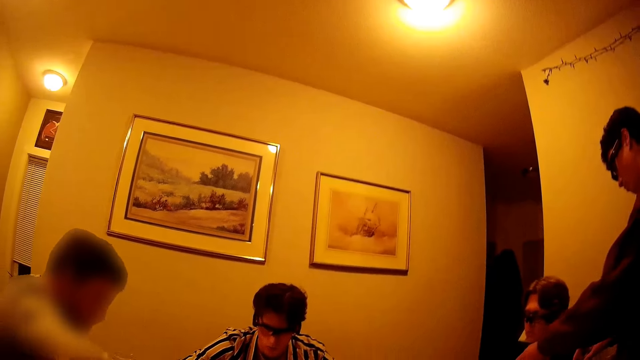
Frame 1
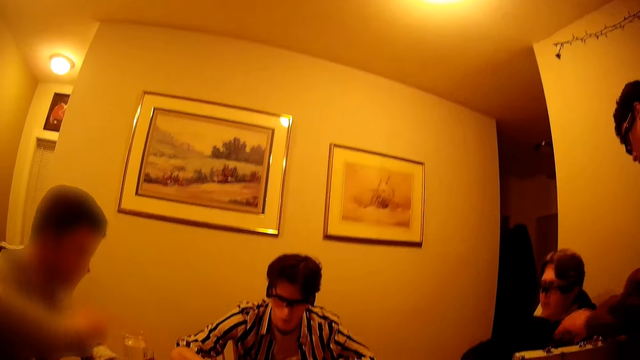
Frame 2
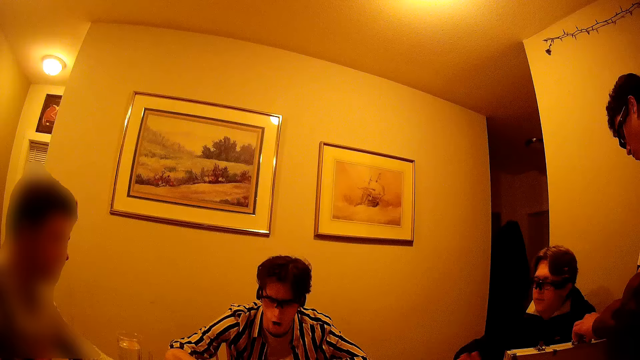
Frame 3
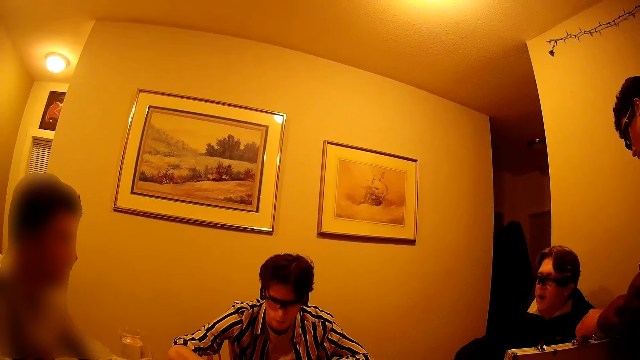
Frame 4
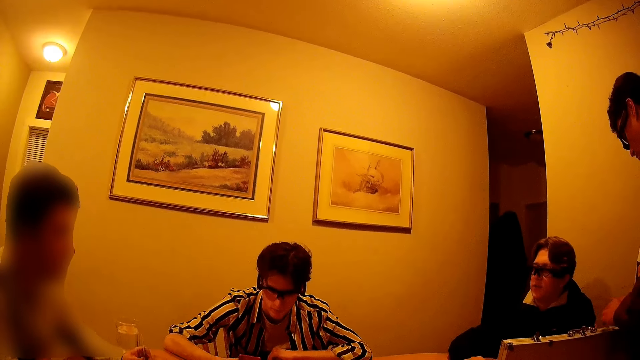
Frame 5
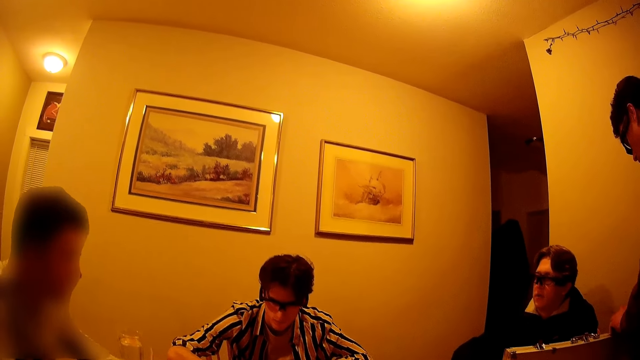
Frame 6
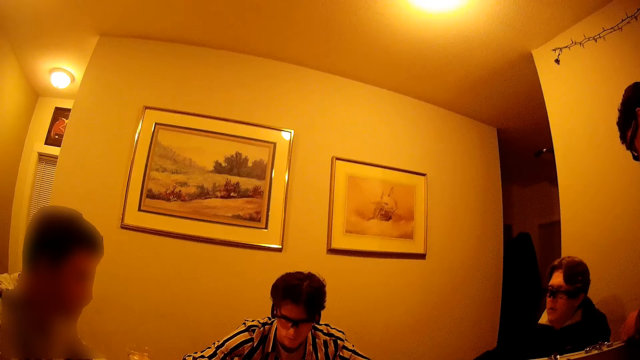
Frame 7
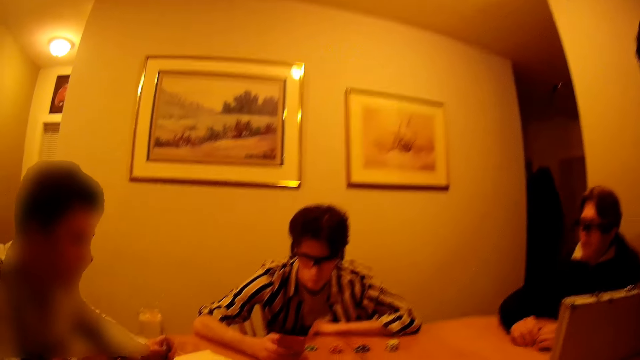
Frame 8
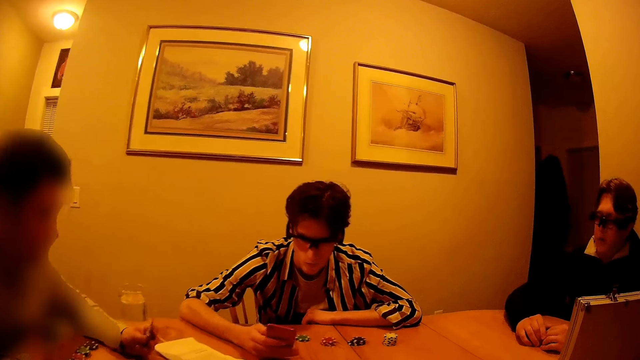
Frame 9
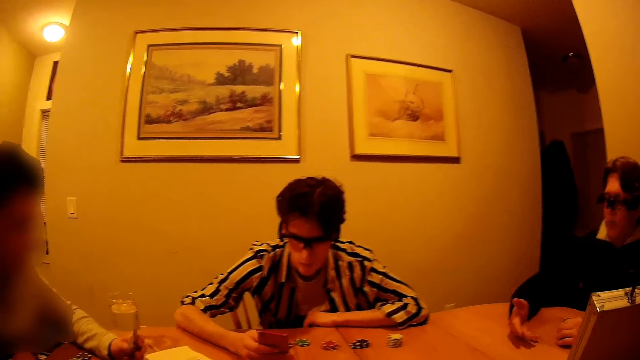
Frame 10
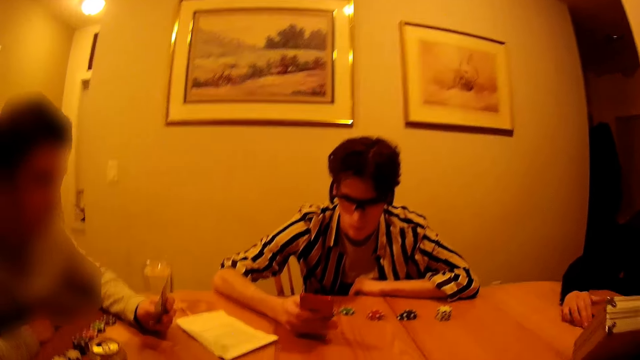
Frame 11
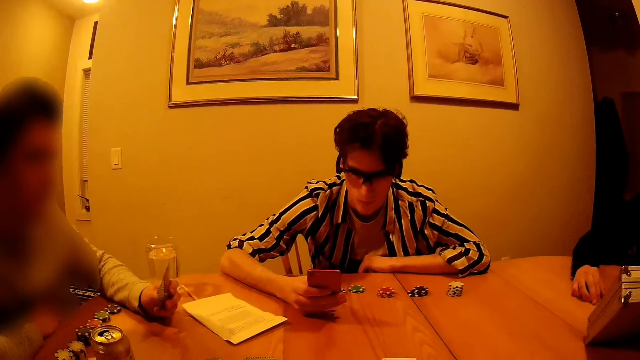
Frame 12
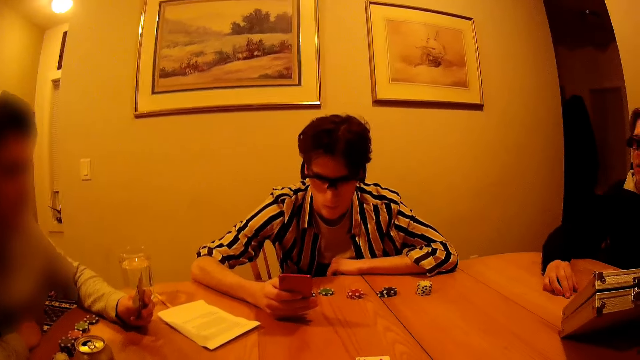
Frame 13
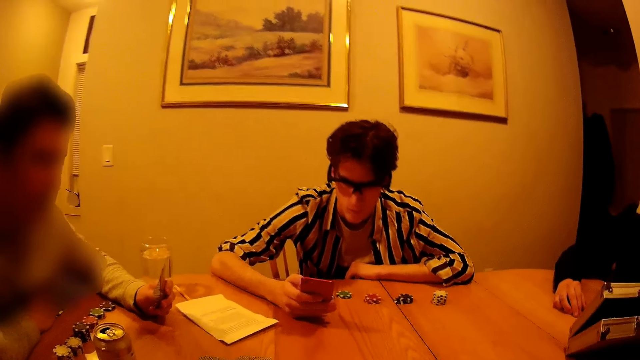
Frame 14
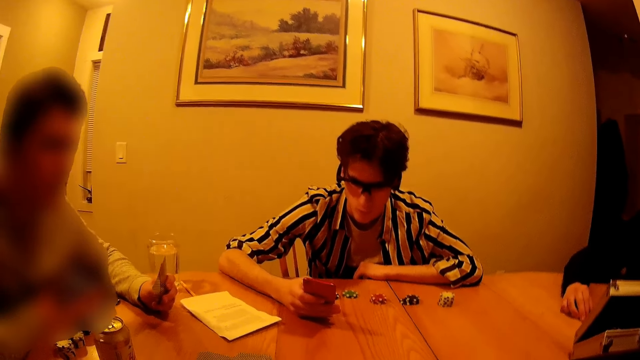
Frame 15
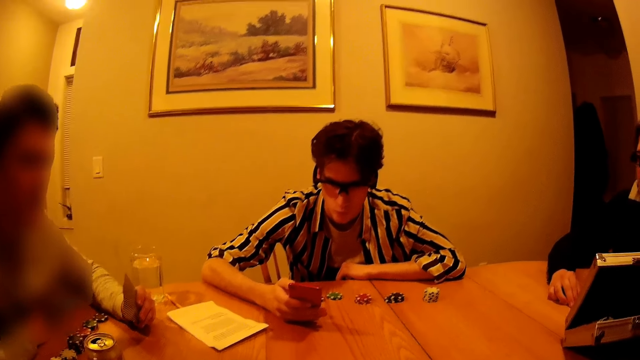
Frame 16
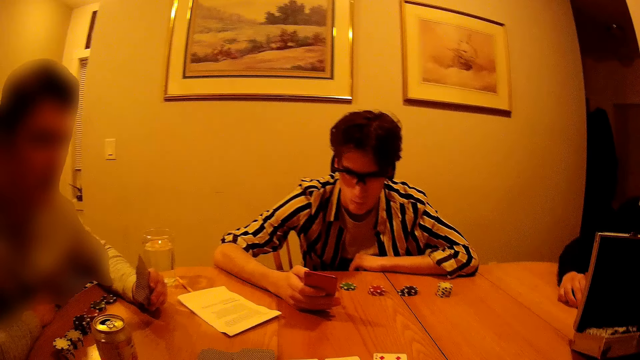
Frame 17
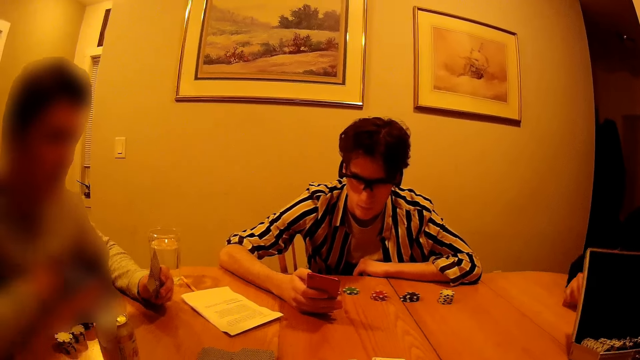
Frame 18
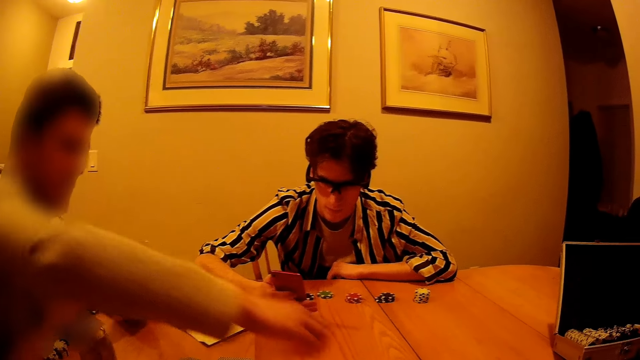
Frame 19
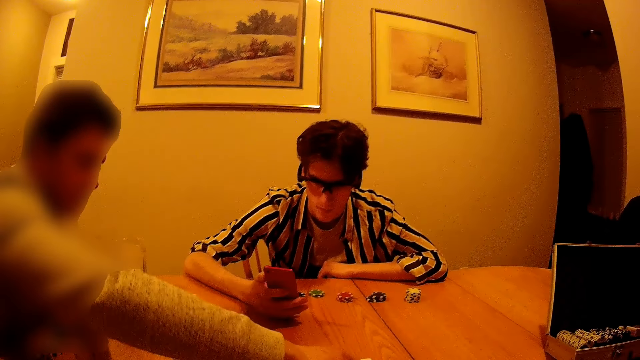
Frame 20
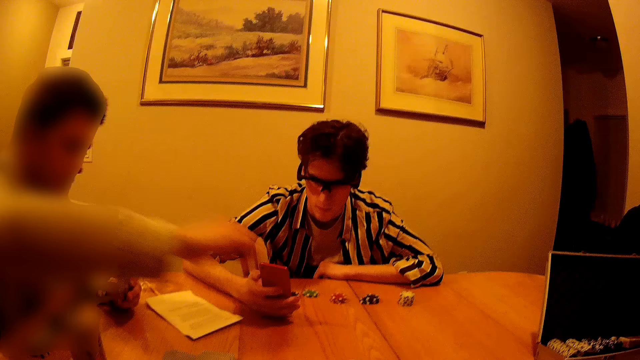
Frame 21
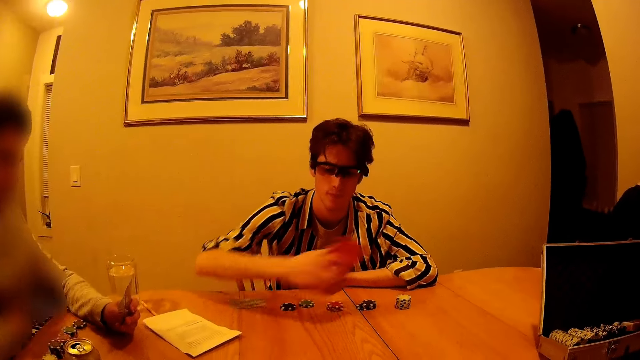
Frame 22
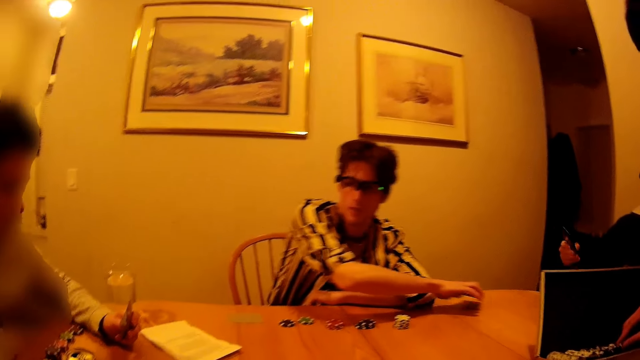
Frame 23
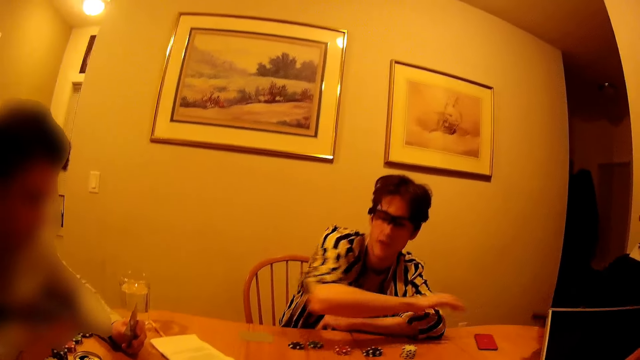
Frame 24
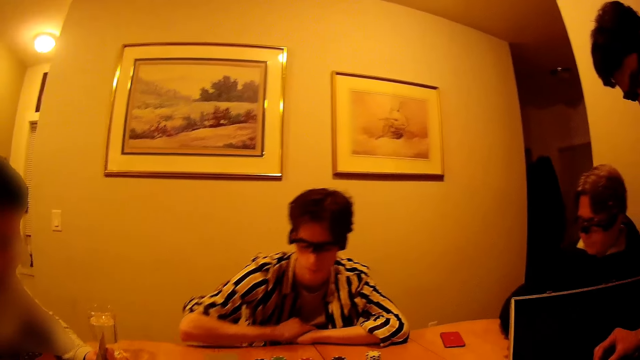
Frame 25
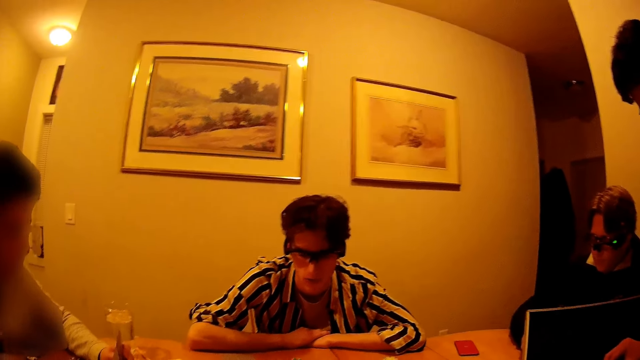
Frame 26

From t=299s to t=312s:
A man interacts with another man in the apartment. A third man opens the suitcase on the table with his left hand. The second man interacts with the first man in the apartment. A fourth man coughs in the apartment. The second man interacts with the third man in the apartment. Another man opens a box on the table. The fourth man scrolls a phone. The second man touches the table with his right hand. The first man removes a smartphone with his right hand. The third man removes gaming chips from the suitcase with his right hand. The fourth man drops the phone on the table with his right hand.

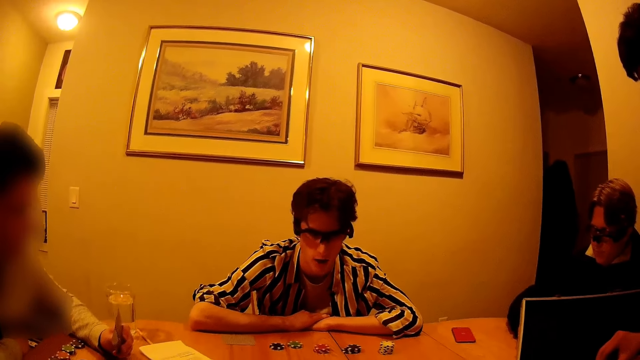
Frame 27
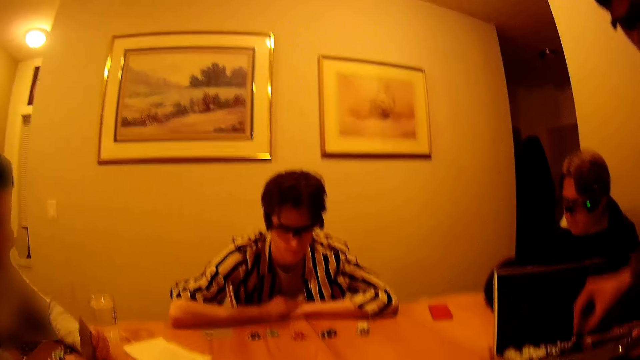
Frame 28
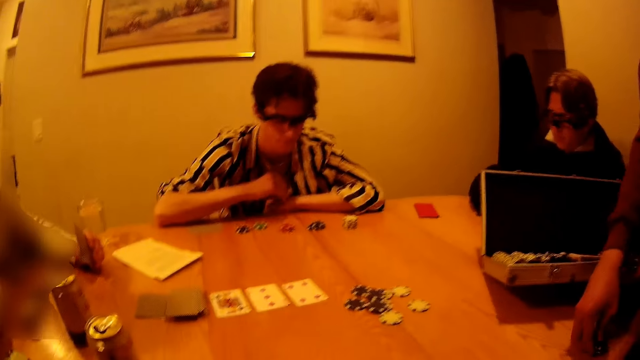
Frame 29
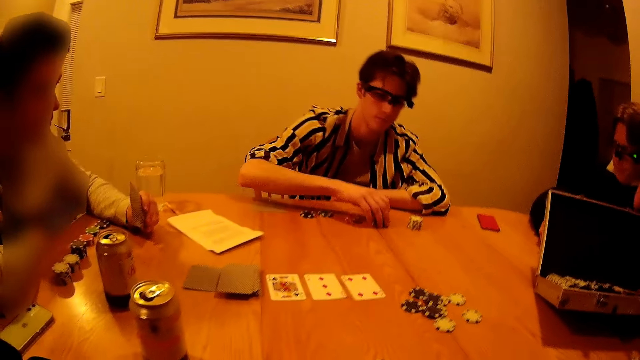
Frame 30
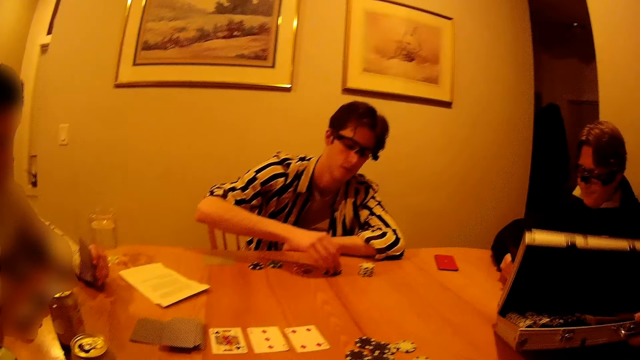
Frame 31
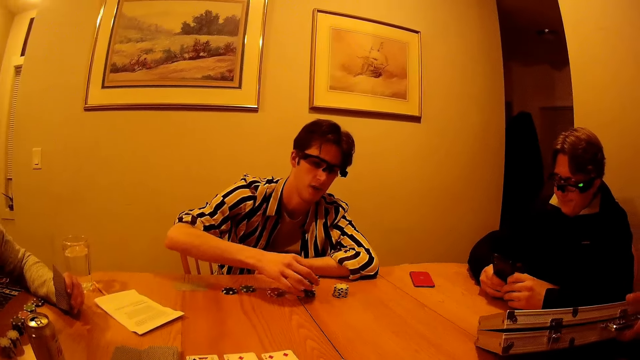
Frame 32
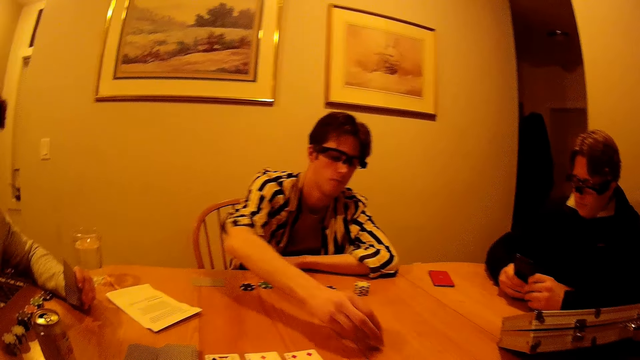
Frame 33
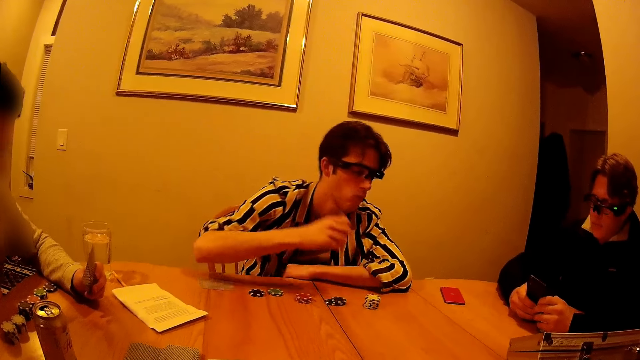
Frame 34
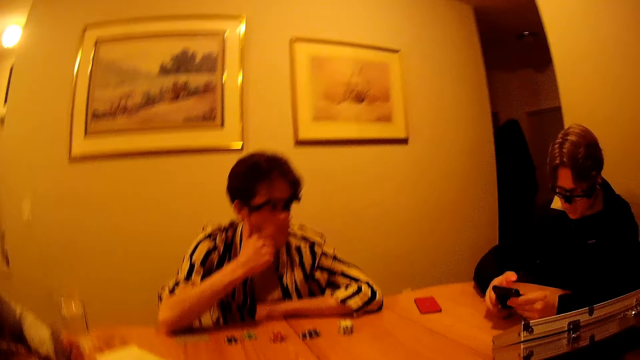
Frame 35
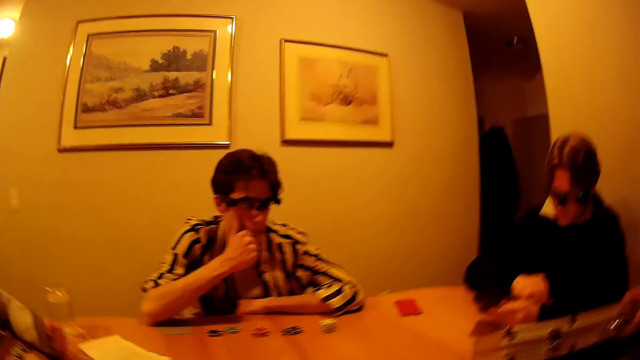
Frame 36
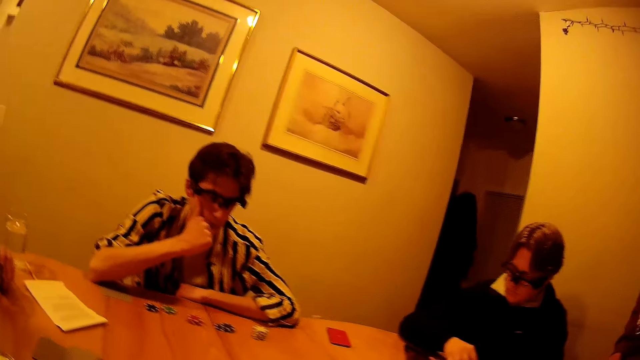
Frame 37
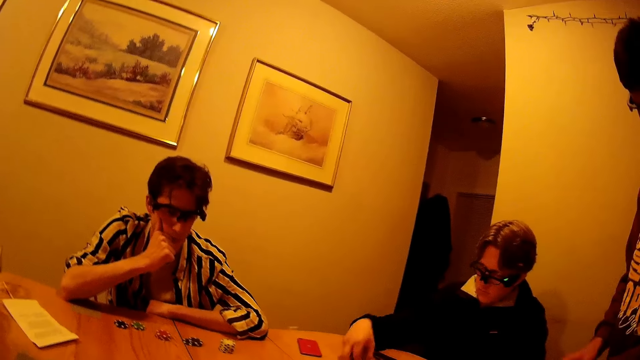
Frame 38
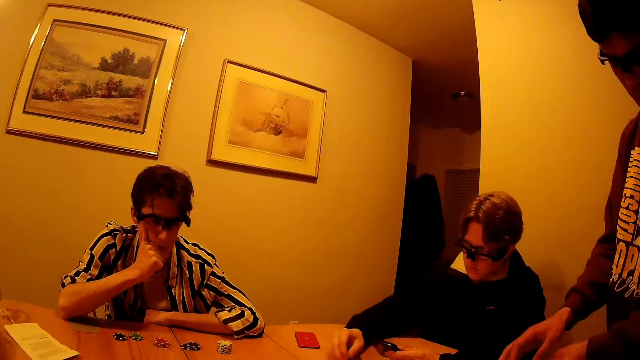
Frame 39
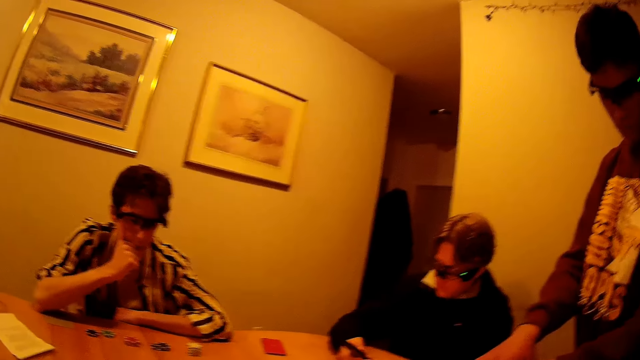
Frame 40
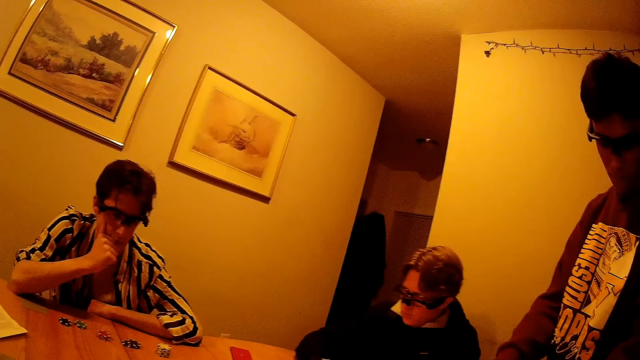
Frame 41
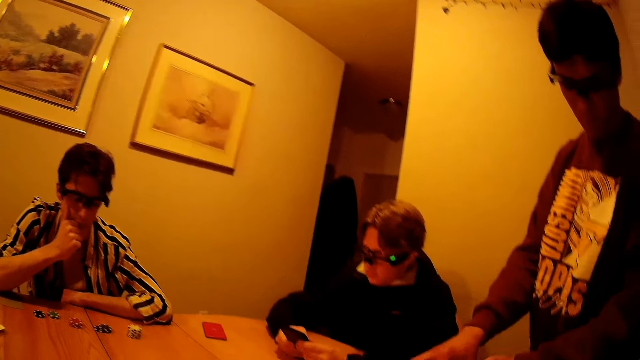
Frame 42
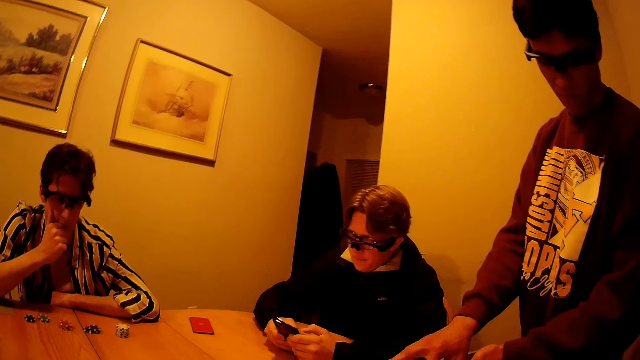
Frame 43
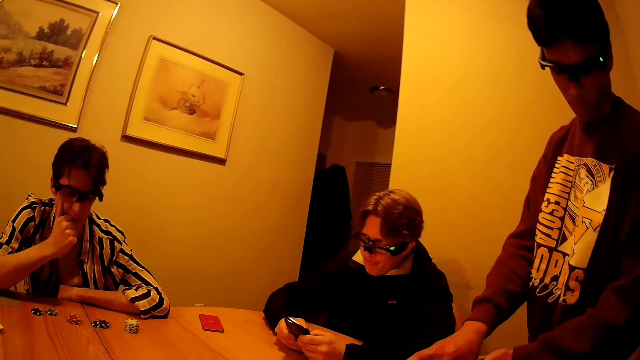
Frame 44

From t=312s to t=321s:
The third man drops the gaming chips on the table with his right hand. Another man removes something from the box. The fourth man picks up a gaming chip from the table with his right hand. The third man closes the suitcase with his right hand. The first man operates the smartphone with both hands. The fourth man drops the gaming chip on the table with his right hand, to the center. The fourth man touches his face with his right hand. The first man picks up a gaming chip from the table with his right hand. The first man throws the gaming chip on the table with his right hand. Another man adjusts something. The first man operates the smartphone with both hands.
